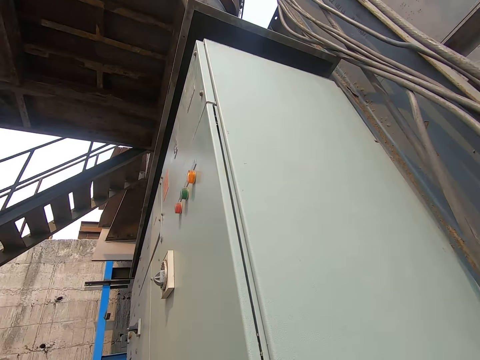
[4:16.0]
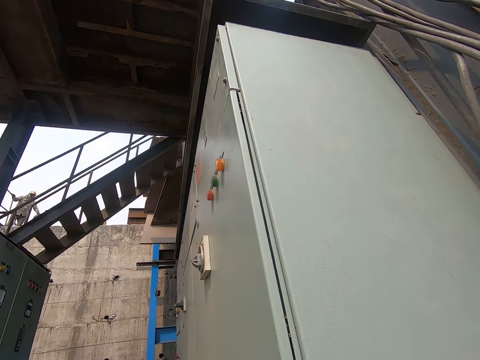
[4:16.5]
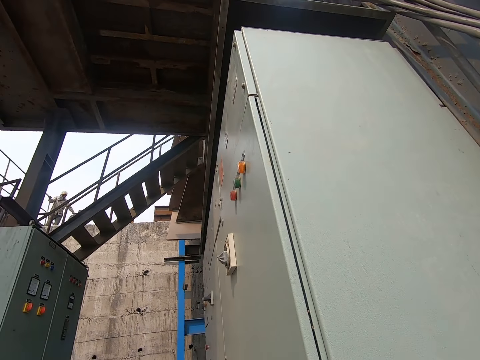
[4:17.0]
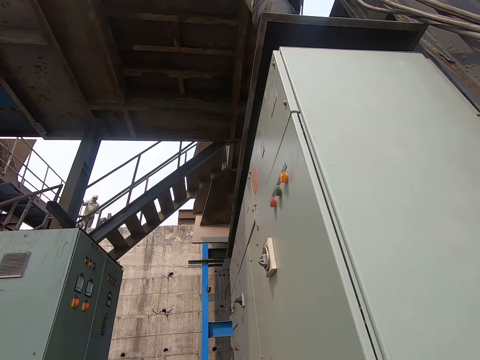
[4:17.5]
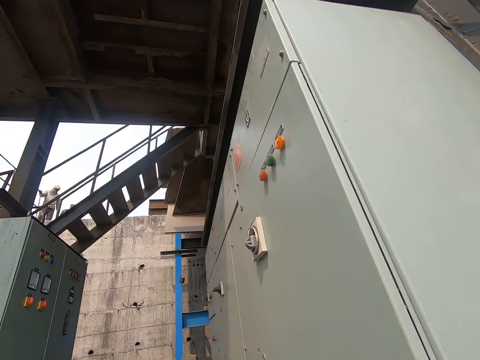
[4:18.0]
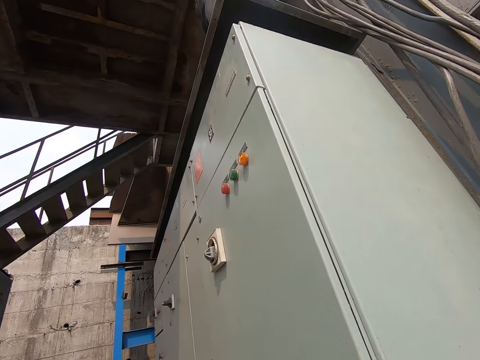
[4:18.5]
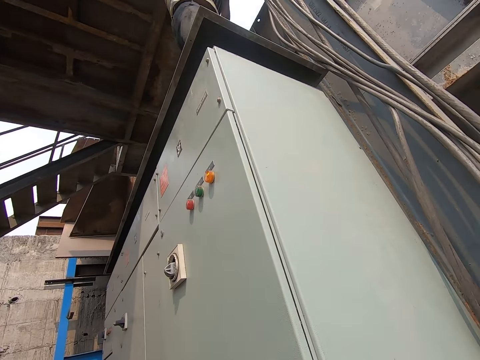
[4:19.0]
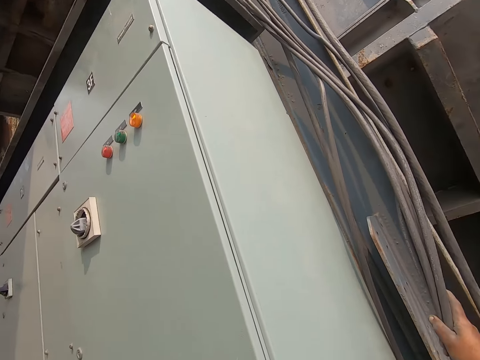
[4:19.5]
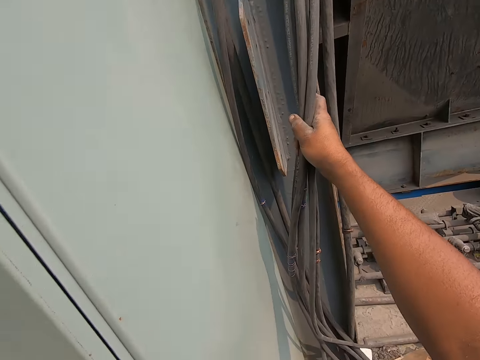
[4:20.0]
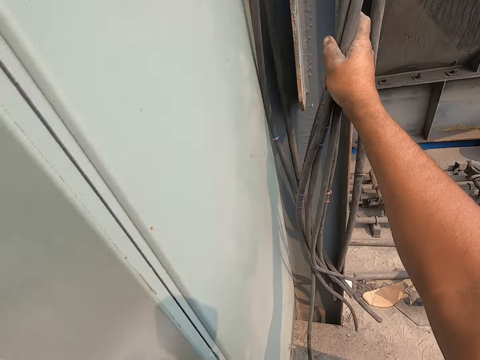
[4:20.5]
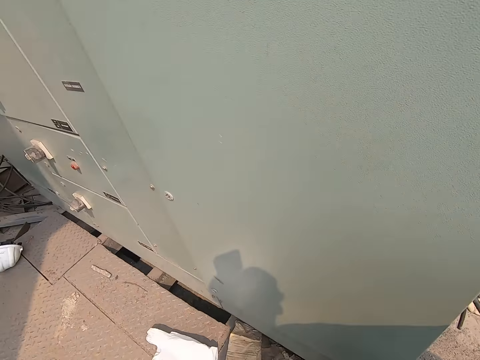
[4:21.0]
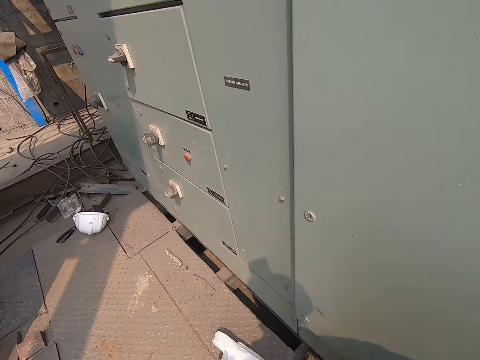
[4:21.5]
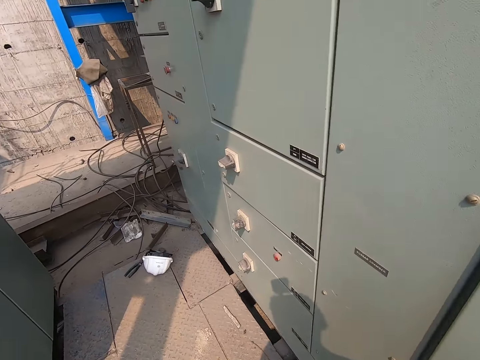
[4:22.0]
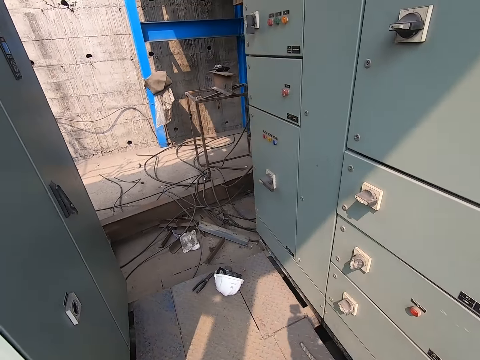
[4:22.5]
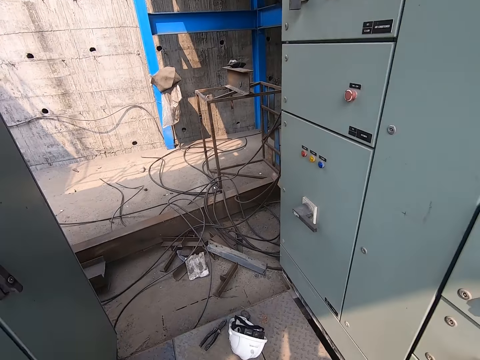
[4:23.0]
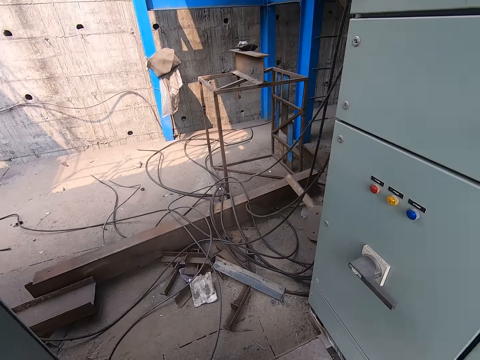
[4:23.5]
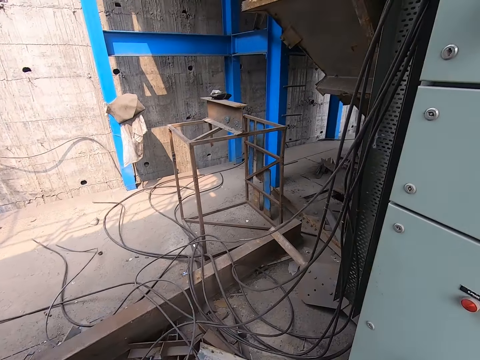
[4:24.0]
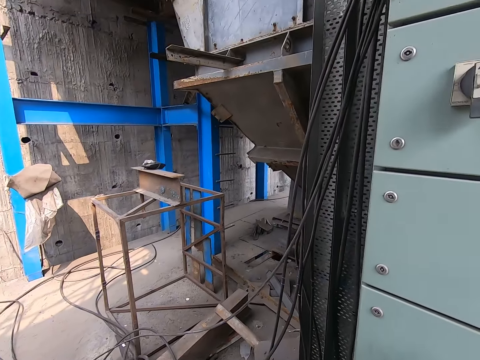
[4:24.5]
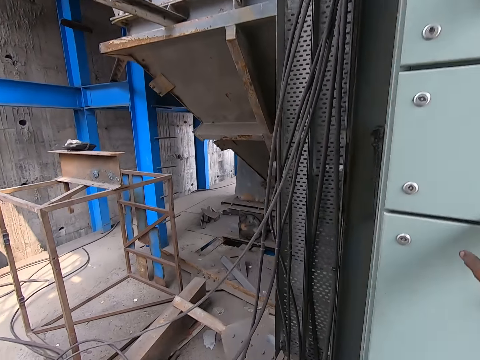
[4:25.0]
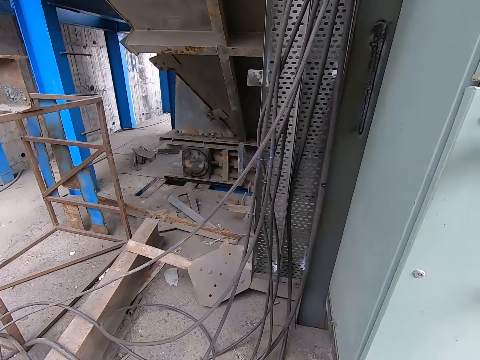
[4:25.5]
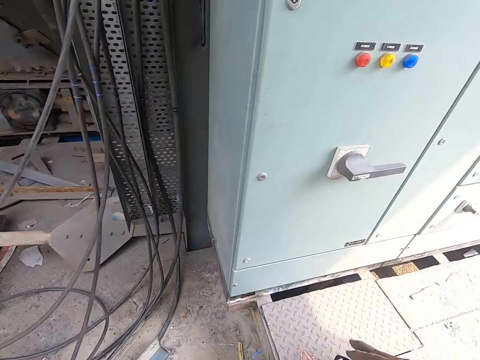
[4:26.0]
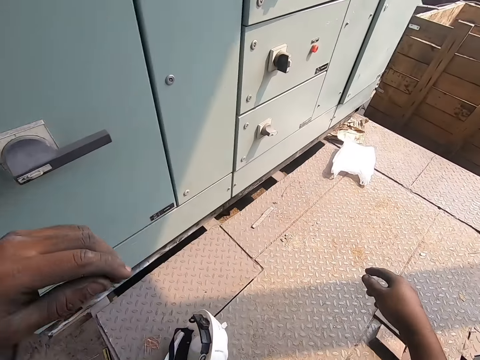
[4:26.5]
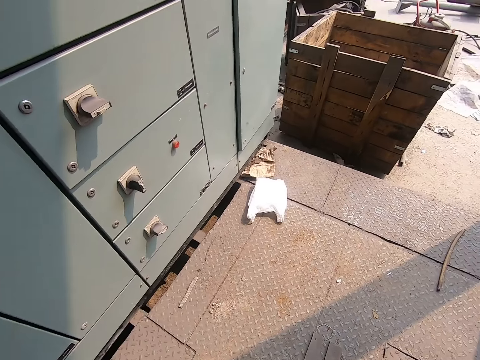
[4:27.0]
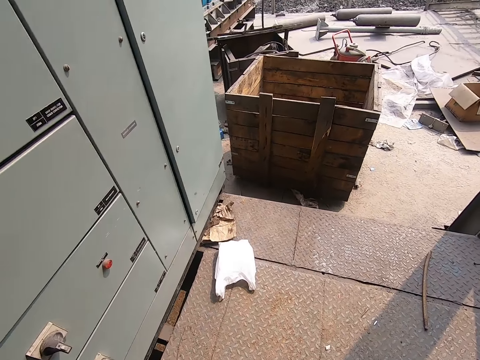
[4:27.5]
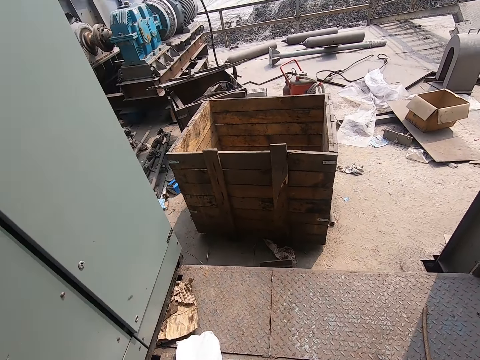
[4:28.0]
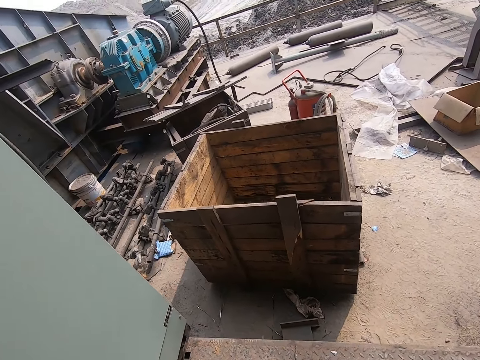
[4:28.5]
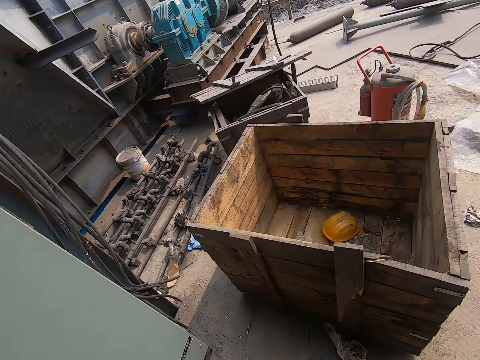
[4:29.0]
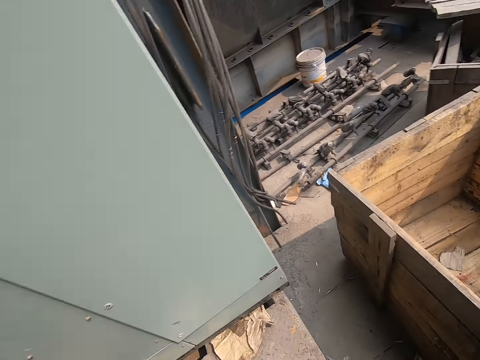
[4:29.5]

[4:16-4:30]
The camera wearer turns around the building.

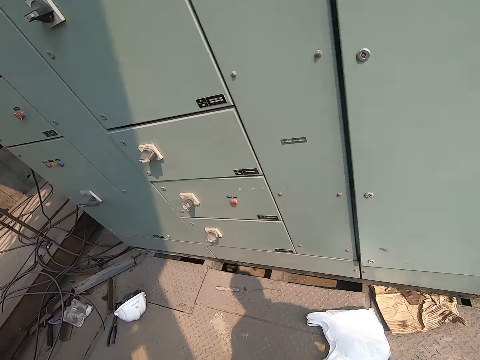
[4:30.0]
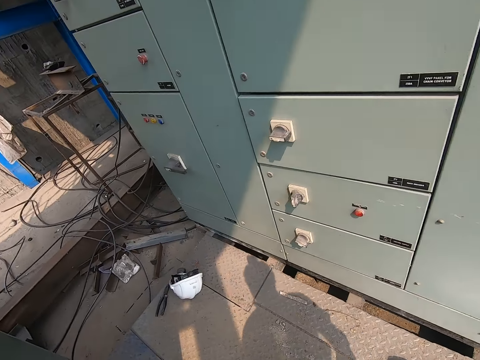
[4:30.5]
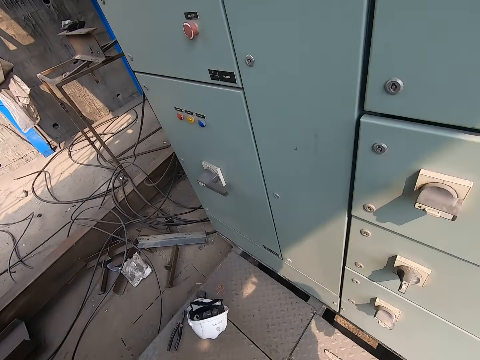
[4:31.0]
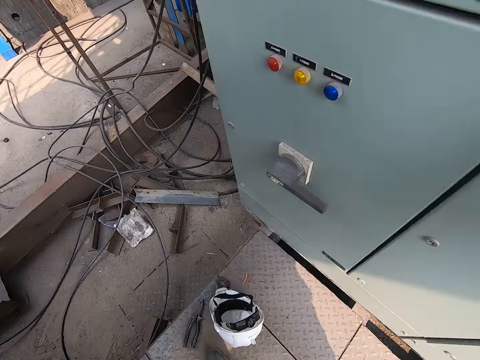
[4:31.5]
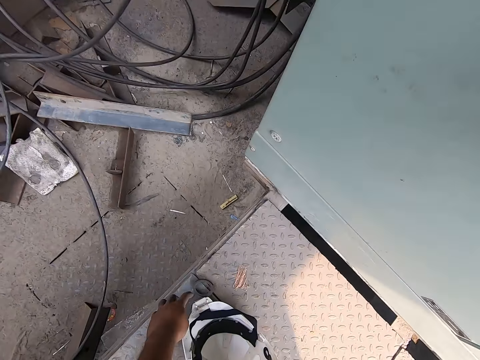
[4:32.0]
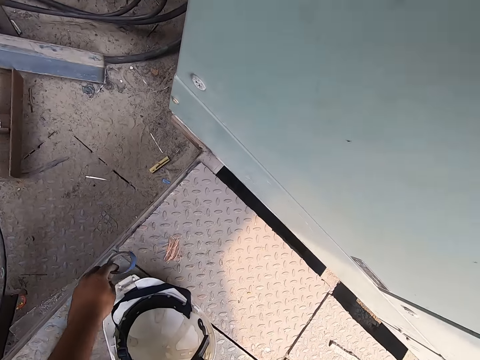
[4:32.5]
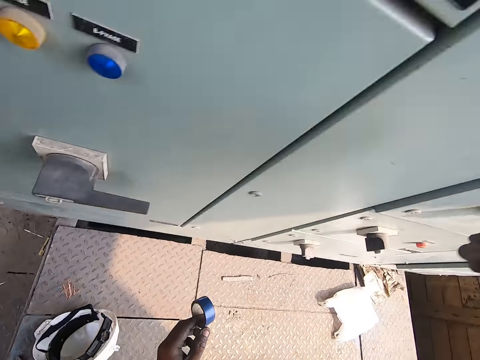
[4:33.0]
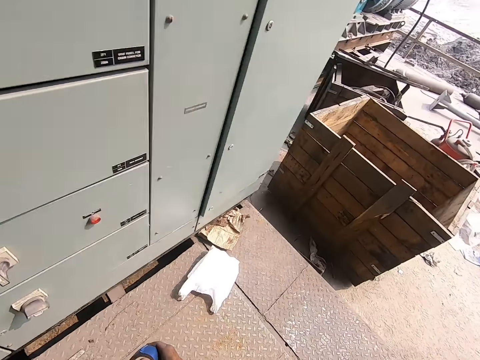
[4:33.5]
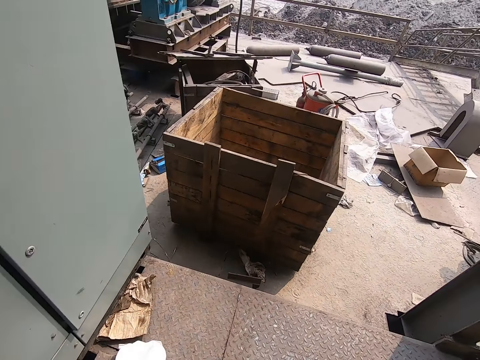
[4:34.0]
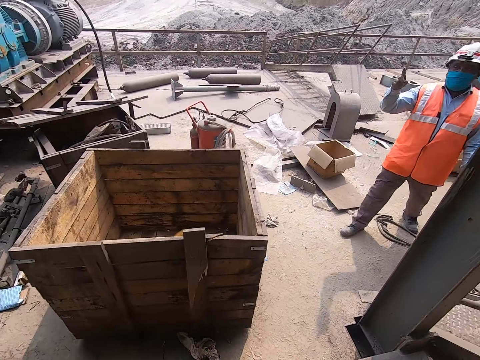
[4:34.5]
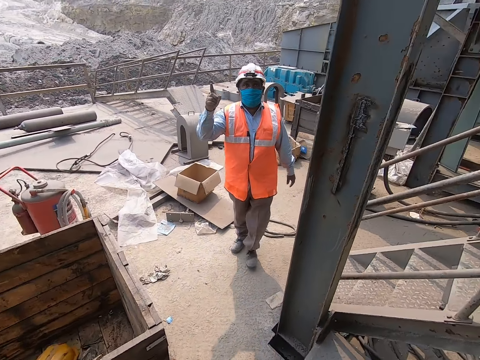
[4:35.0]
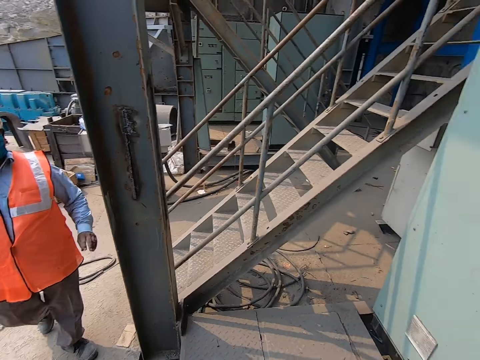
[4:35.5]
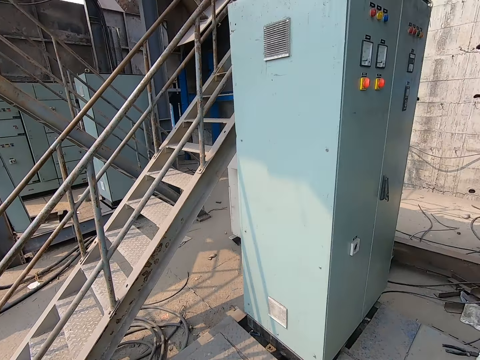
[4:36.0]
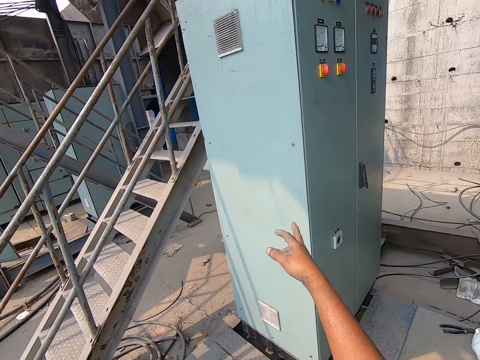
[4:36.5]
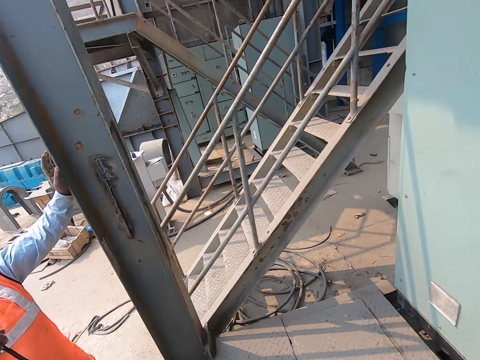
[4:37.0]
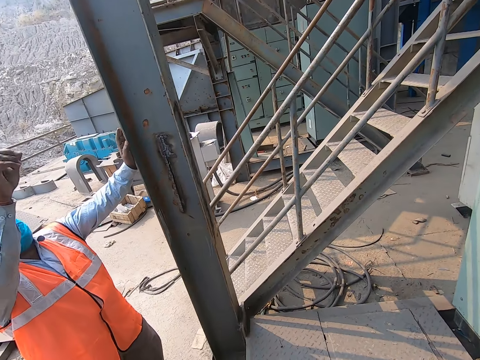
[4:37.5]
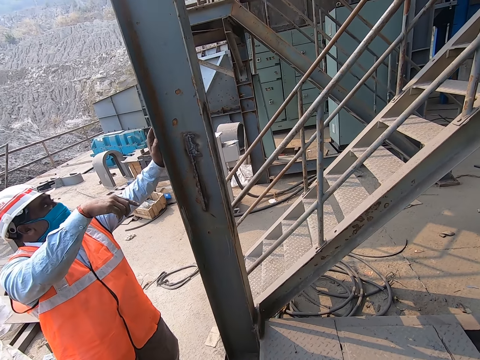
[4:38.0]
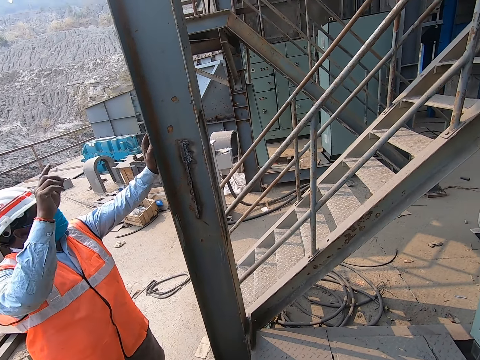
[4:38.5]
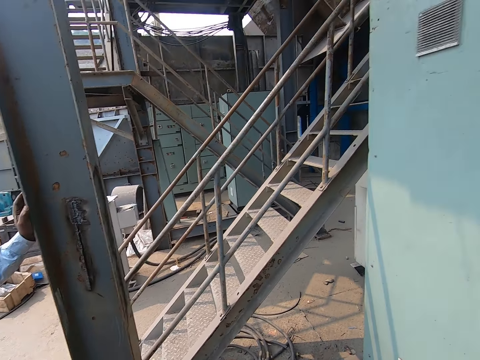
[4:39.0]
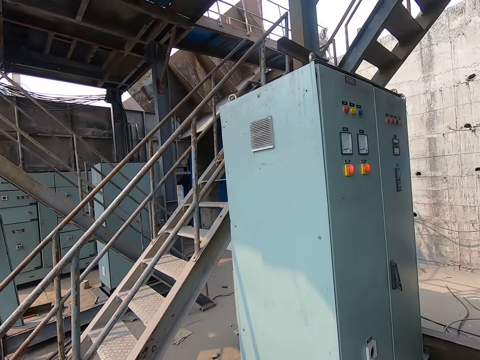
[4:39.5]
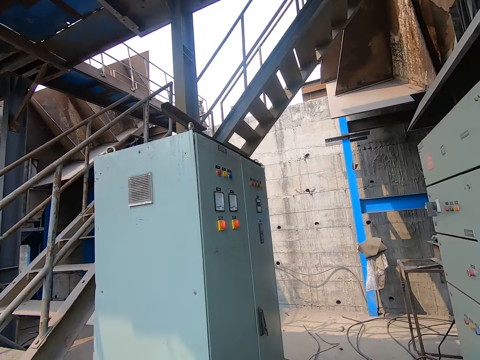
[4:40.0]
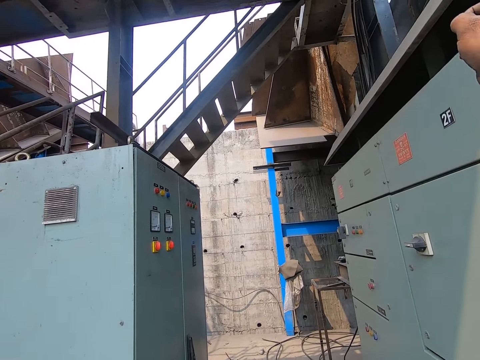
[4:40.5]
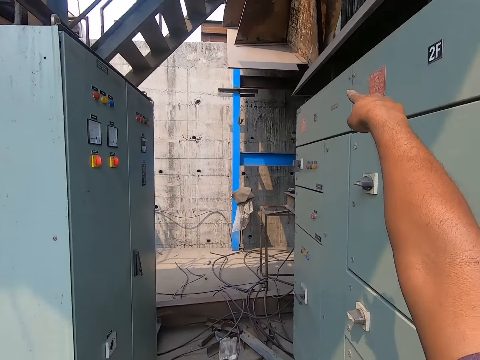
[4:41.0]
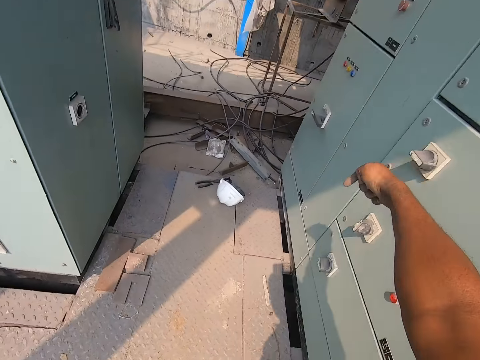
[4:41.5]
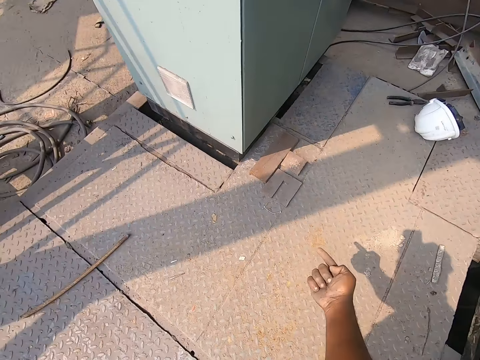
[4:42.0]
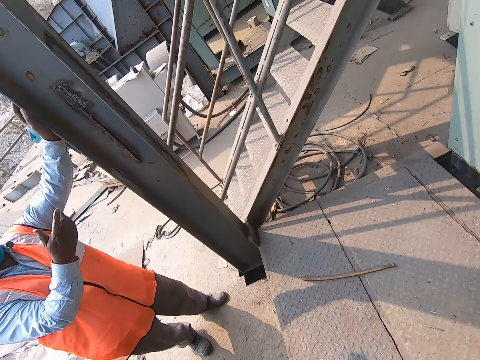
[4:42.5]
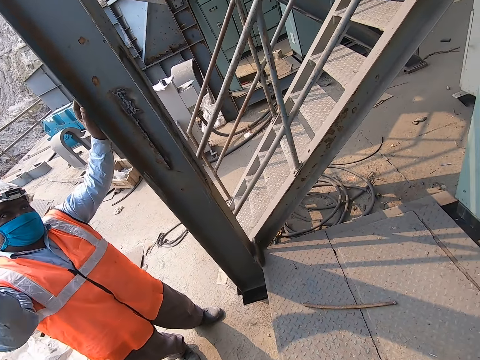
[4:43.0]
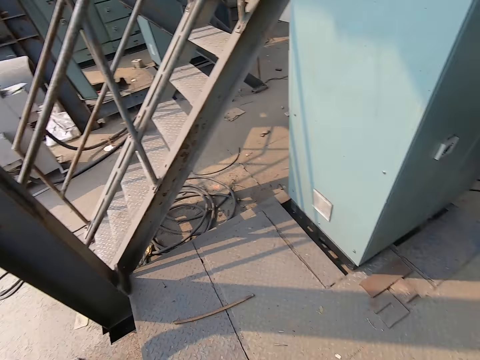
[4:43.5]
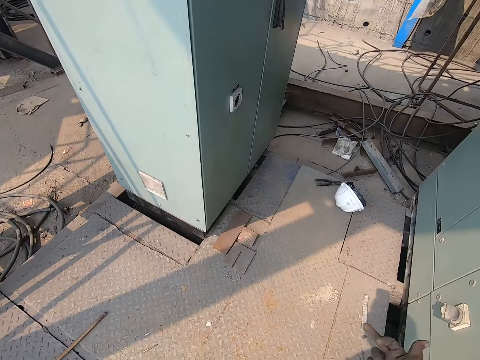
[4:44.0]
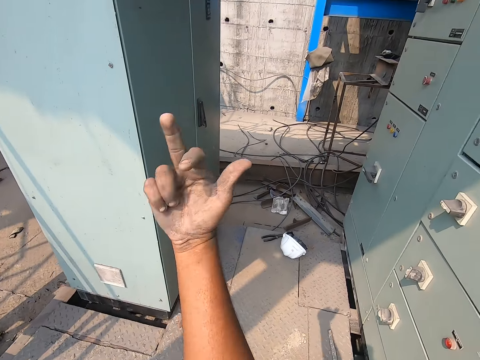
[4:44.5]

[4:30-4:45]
The camera wearer picks up the transparent tape roll or masking tape from the ground with his left hand. He turns around the building. The man interacts with the camera wearer. The man makes a gesture. The camera wearer turns around the building. He makes a gesture.
